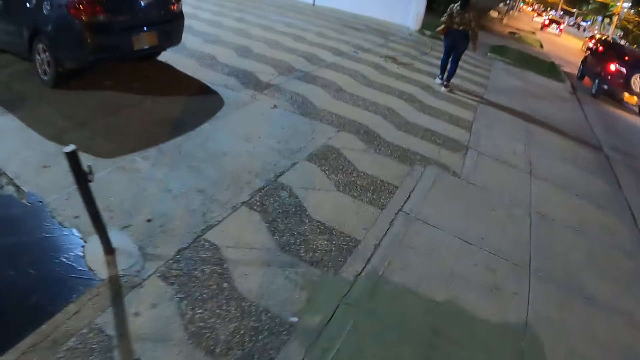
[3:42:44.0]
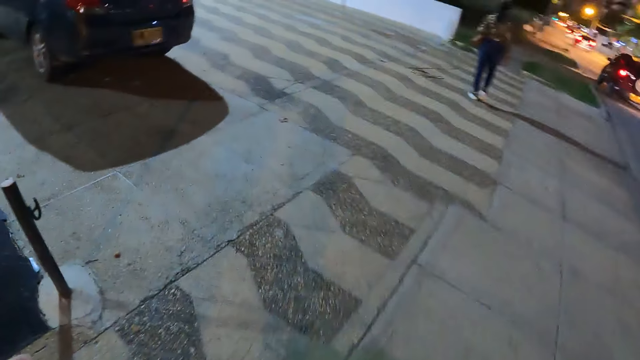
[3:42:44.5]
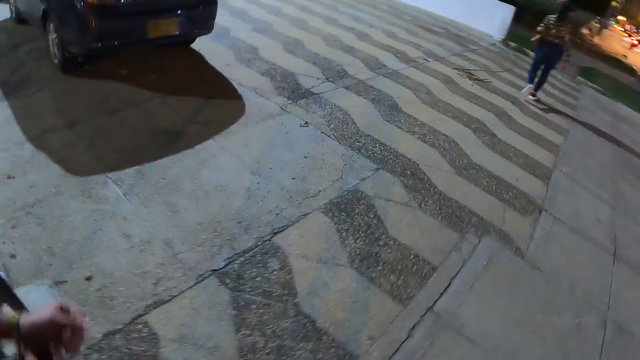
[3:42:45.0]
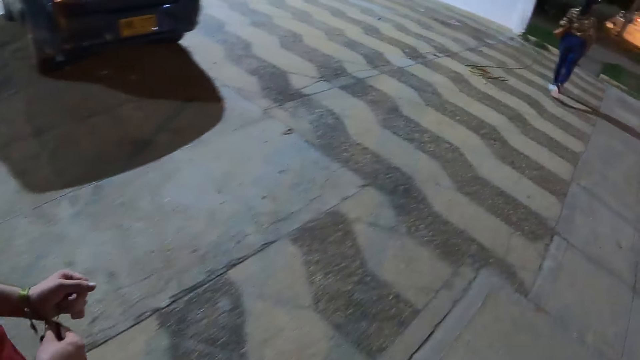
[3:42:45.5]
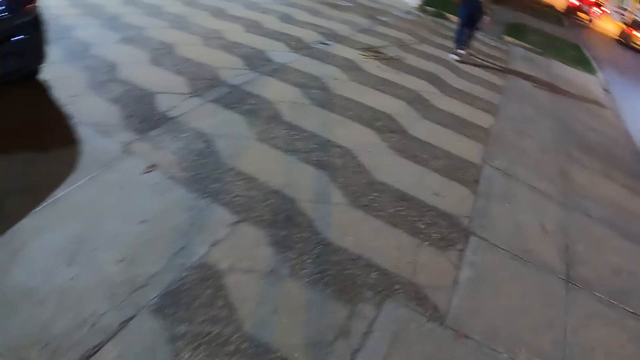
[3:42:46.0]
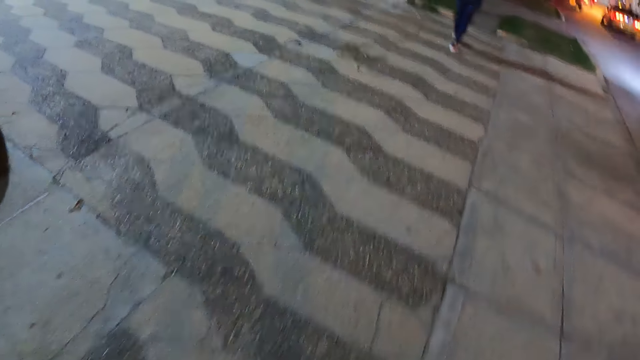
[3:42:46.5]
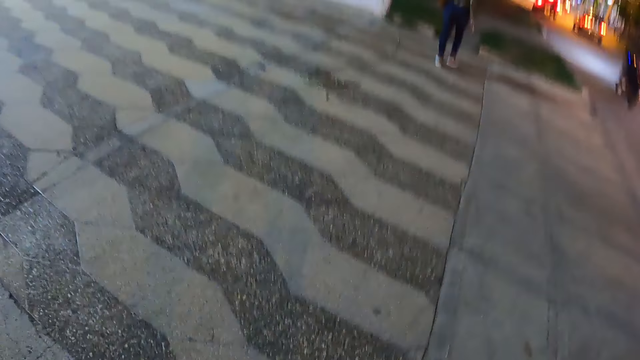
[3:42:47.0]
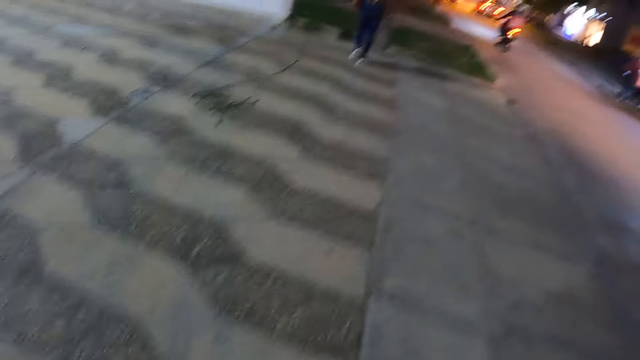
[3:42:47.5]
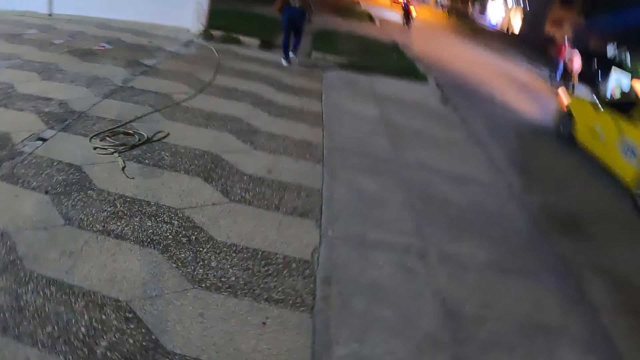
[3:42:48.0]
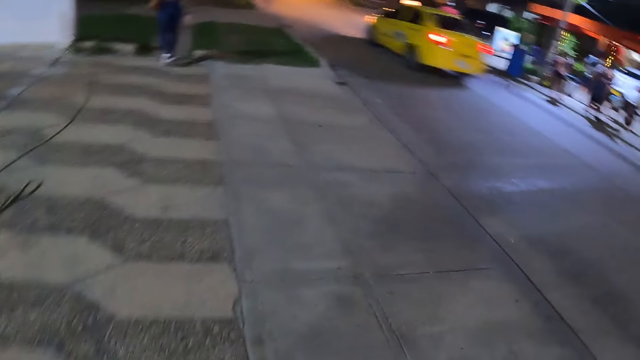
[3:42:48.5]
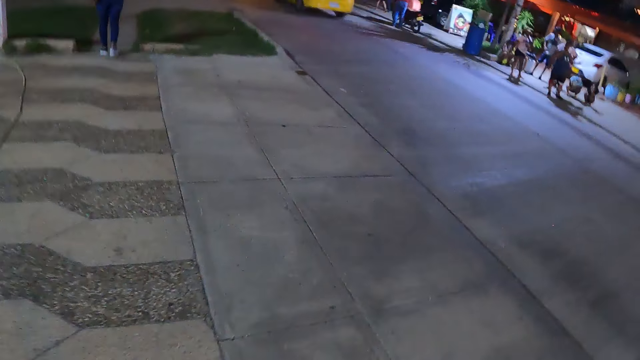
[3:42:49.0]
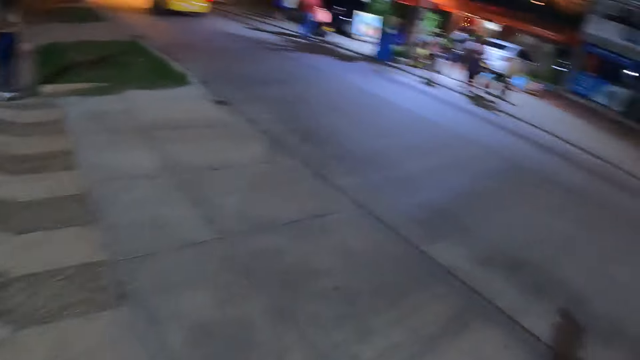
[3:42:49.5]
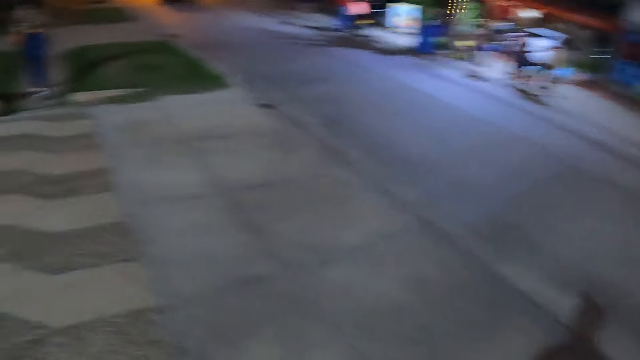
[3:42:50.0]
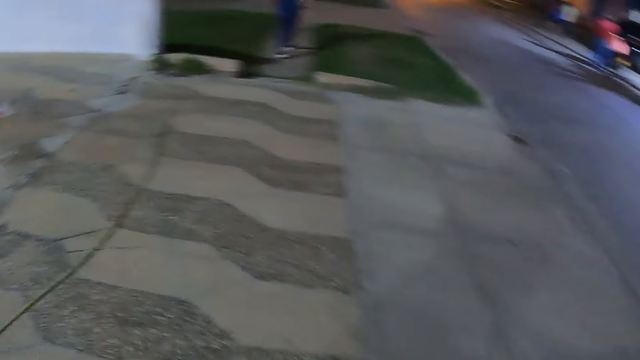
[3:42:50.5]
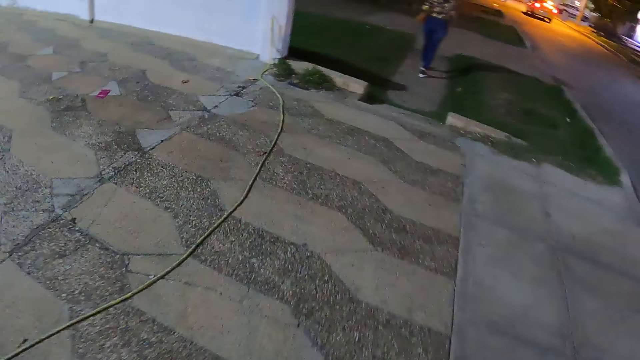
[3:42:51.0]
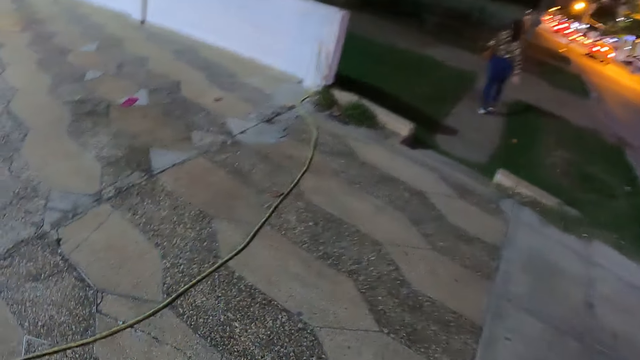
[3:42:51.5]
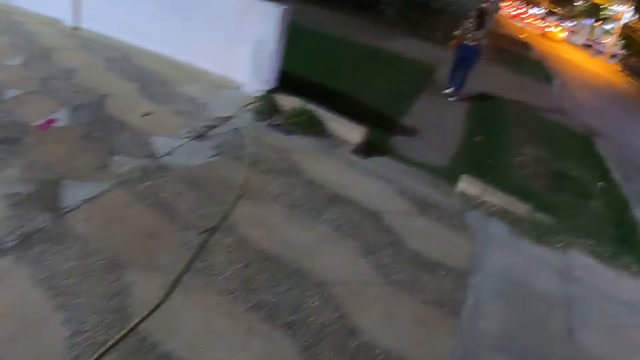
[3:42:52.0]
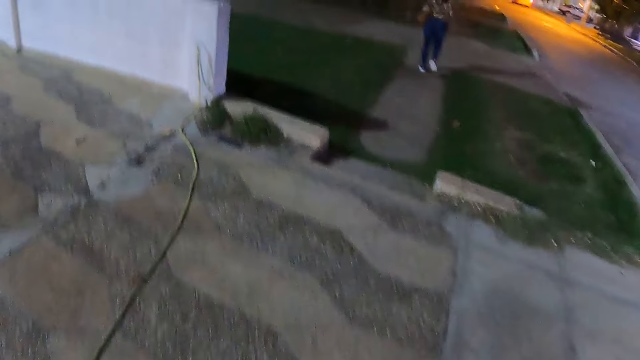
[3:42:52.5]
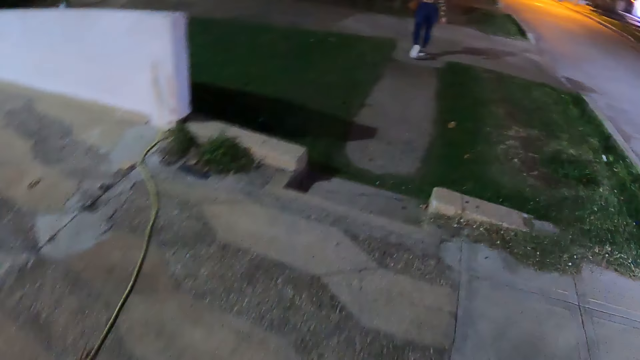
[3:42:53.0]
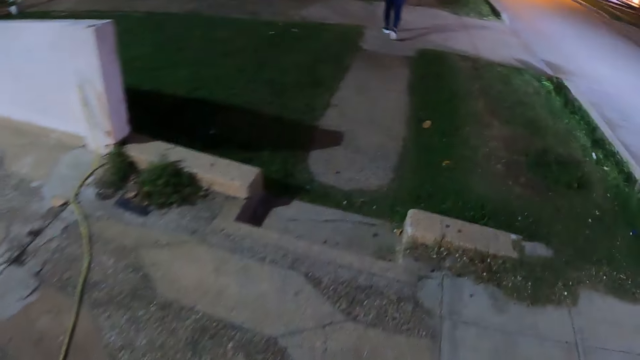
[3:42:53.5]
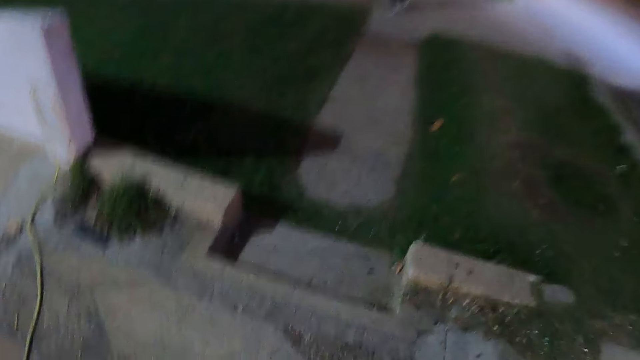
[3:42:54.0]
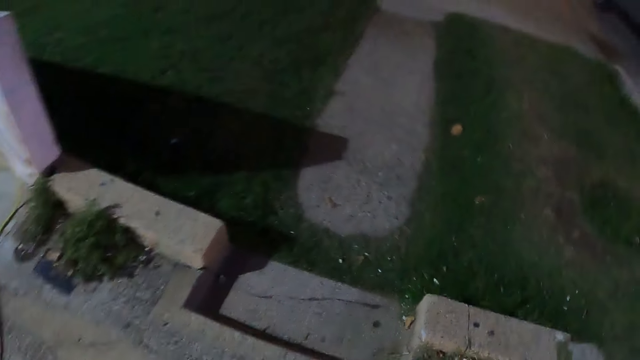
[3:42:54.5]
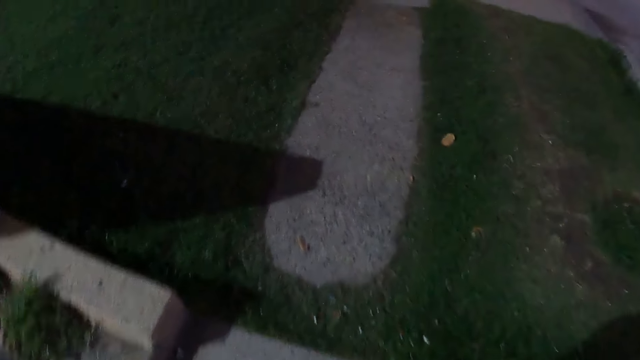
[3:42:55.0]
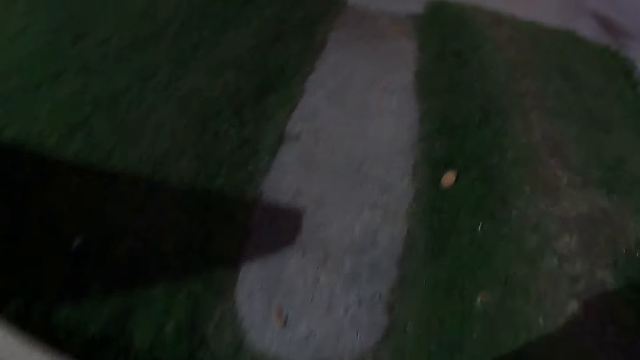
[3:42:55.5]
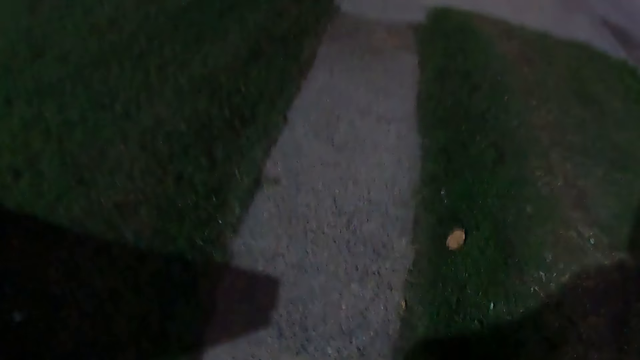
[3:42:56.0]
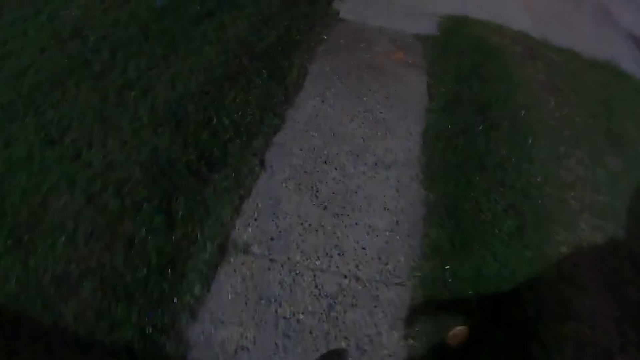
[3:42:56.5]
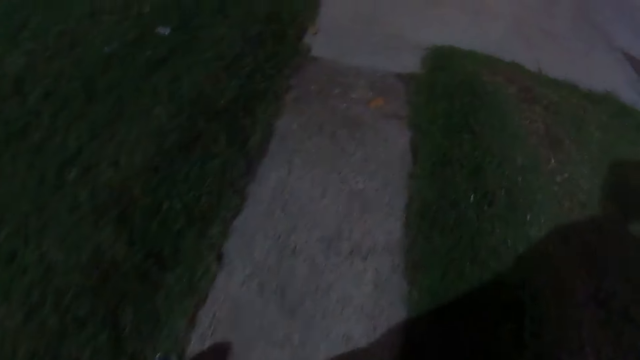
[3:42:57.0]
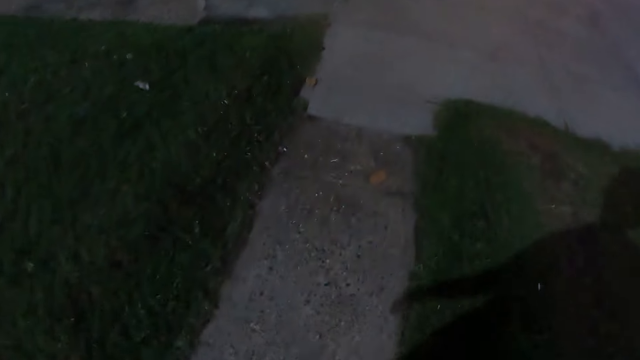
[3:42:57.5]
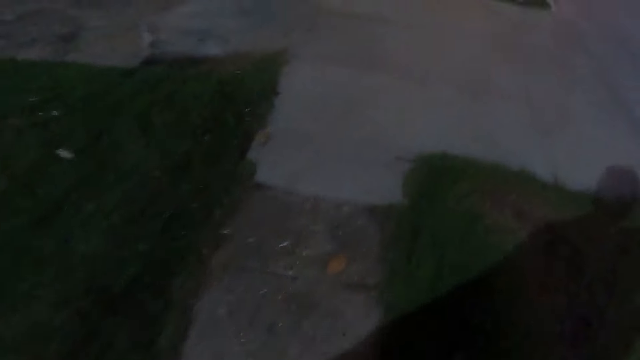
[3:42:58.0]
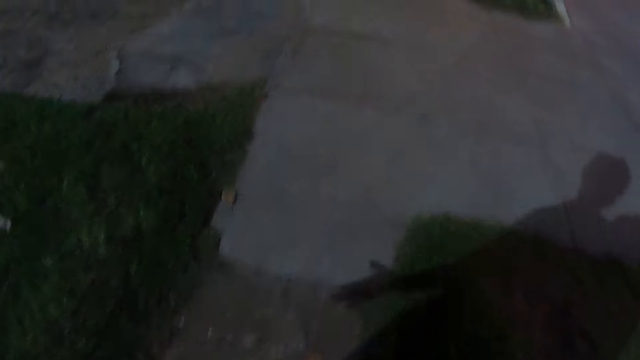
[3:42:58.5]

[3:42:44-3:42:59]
The camera wearer converses with a man. They walk around the street. The man walks around the street. The camera wearer looks right. They look left. They look around. They look forward. The man walks around the street. The camera wearer looks down.

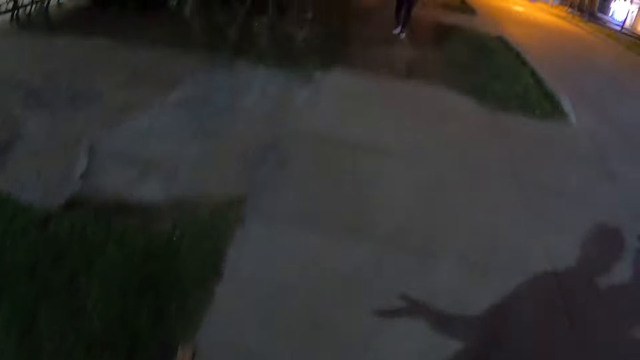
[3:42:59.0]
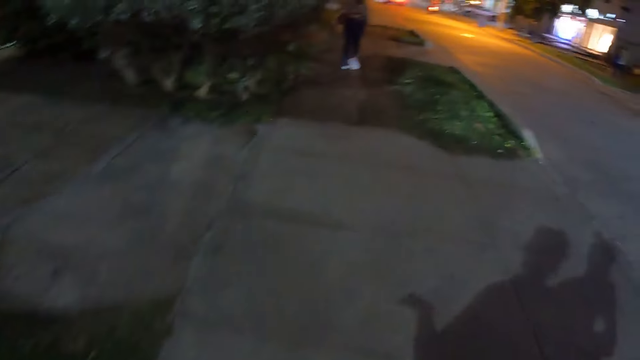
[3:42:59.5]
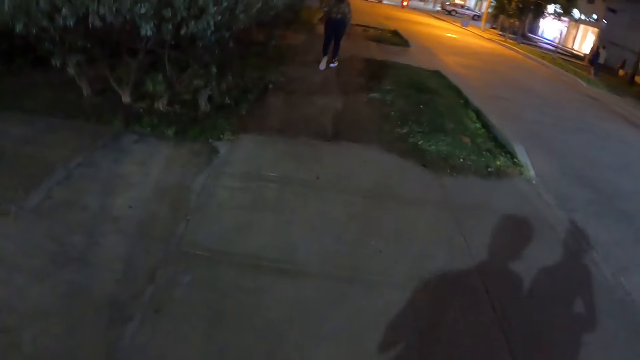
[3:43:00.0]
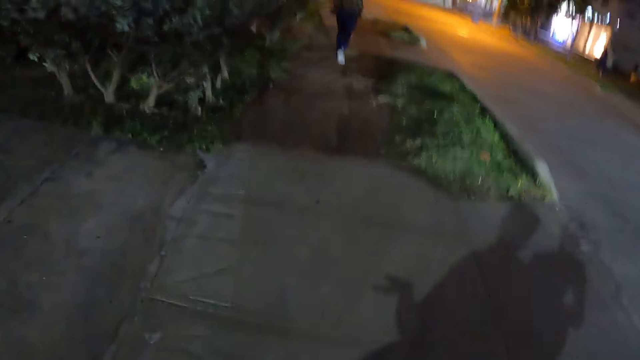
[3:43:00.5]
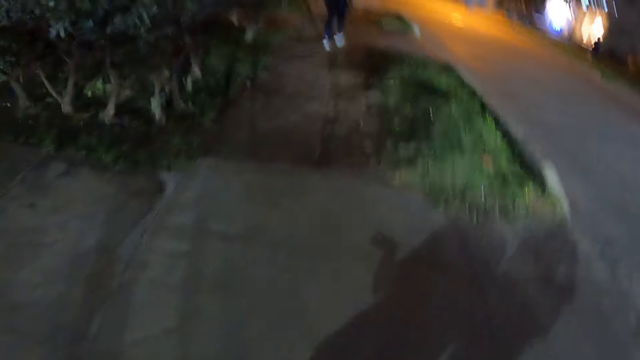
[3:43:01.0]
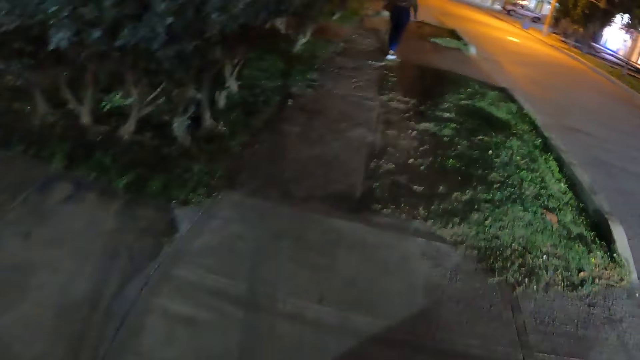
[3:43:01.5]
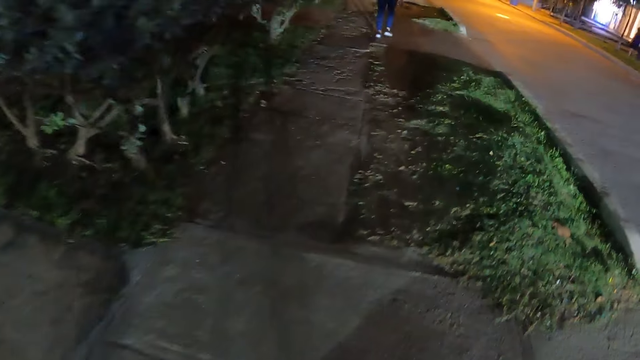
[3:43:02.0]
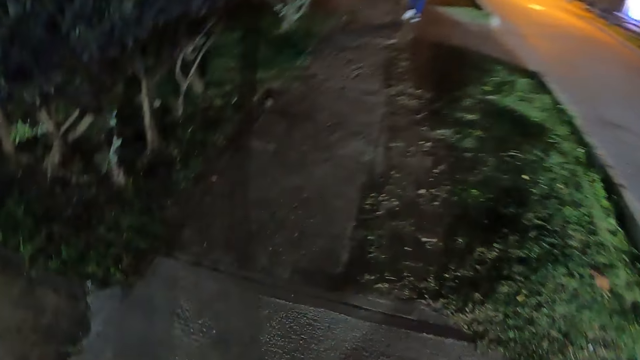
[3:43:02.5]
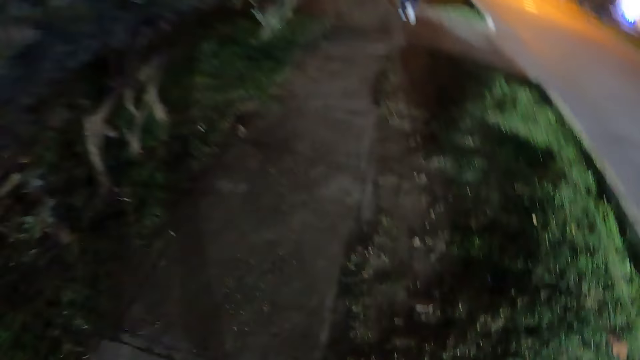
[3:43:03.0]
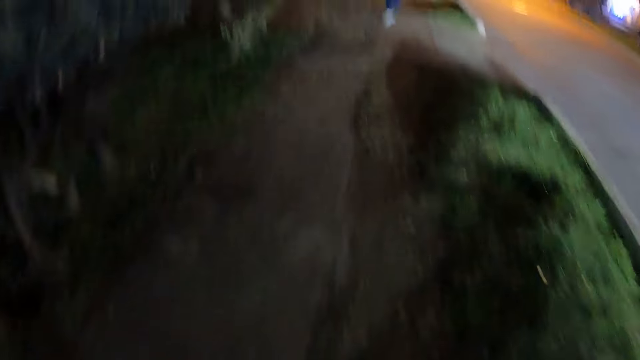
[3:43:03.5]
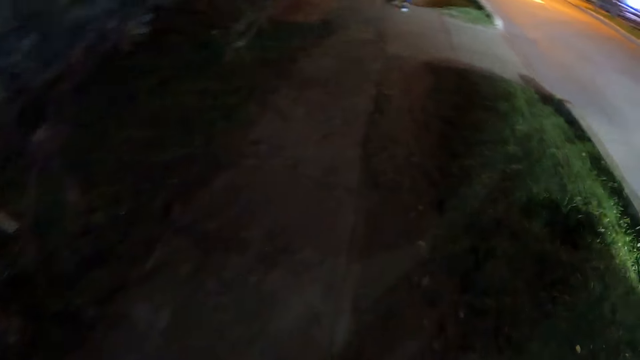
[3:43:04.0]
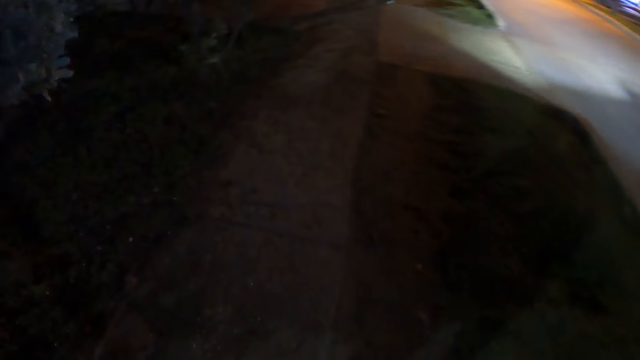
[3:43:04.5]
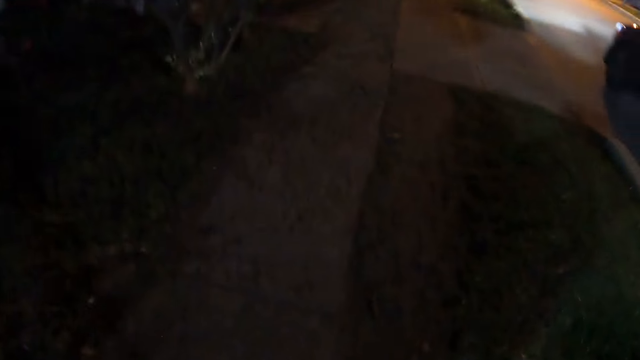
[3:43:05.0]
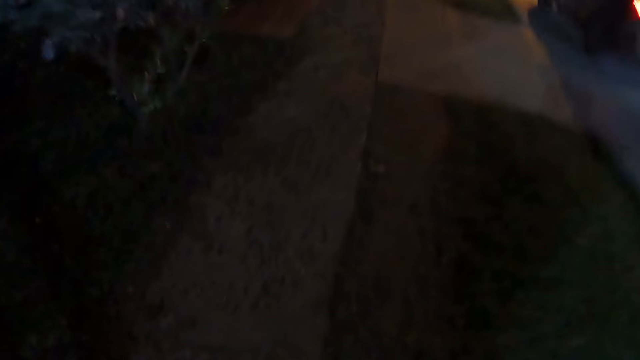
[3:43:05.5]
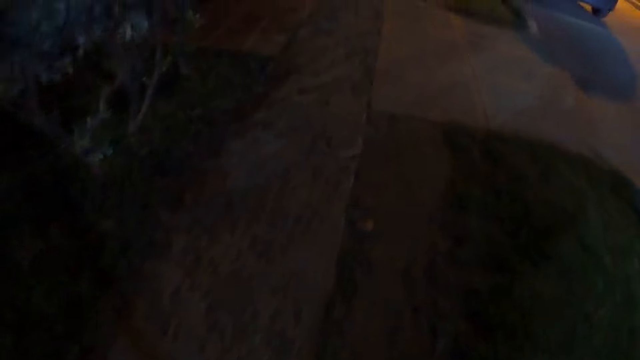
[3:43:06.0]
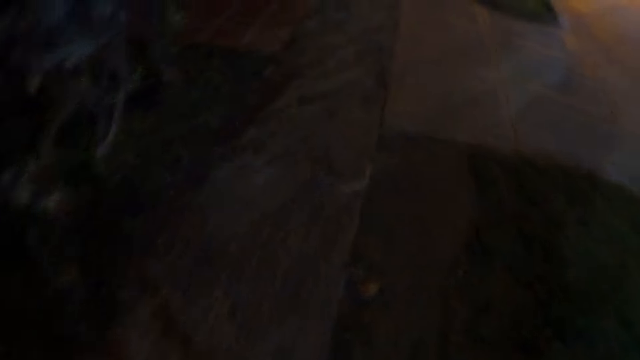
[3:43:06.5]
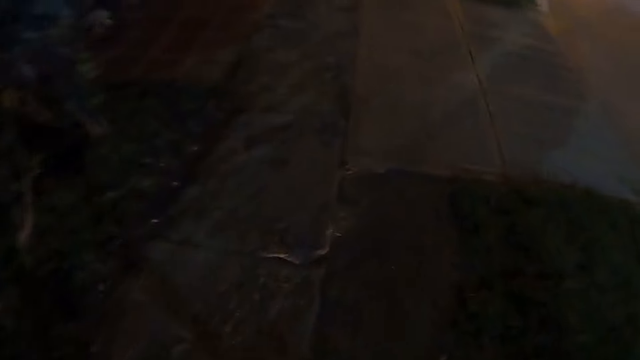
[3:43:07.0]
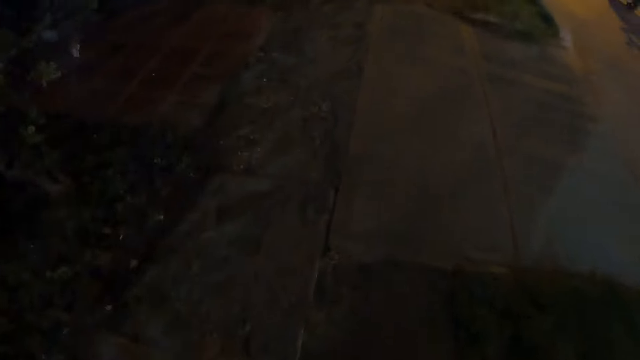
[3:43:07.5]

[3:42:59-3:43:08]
A woman walks around the street. The camera wearer looks down. They converse with the man. The man walks around the street. The camera wearer walks around the street.
